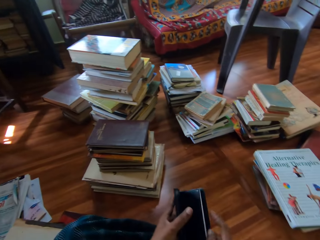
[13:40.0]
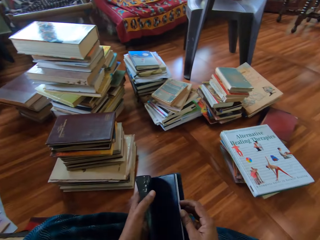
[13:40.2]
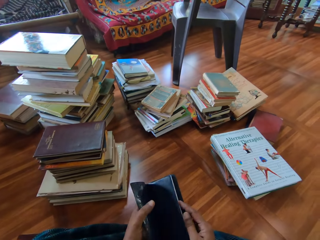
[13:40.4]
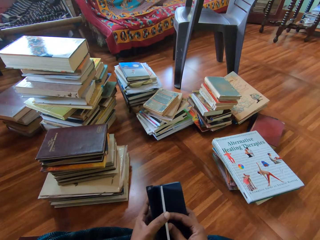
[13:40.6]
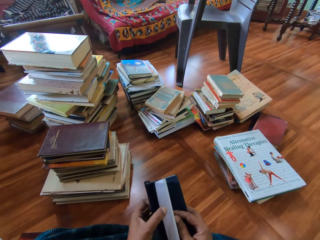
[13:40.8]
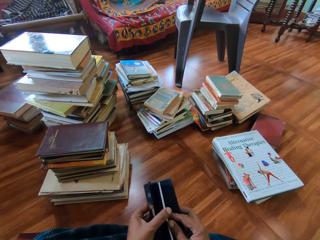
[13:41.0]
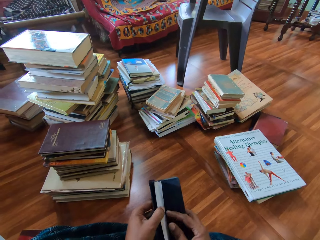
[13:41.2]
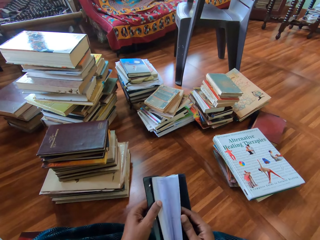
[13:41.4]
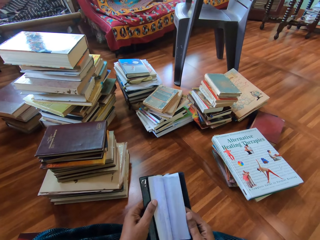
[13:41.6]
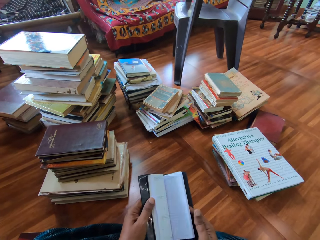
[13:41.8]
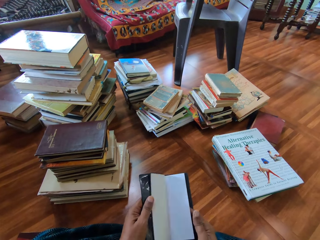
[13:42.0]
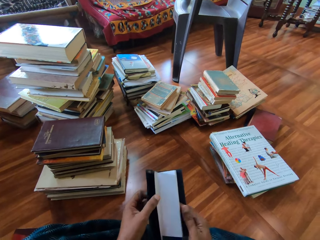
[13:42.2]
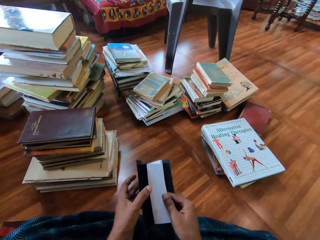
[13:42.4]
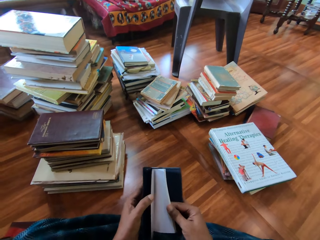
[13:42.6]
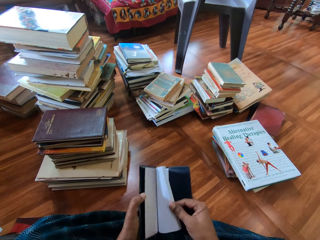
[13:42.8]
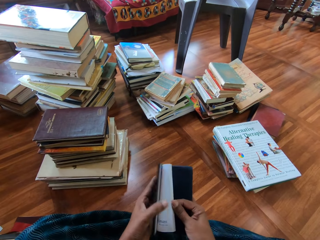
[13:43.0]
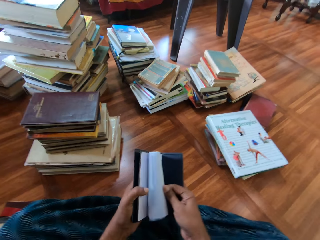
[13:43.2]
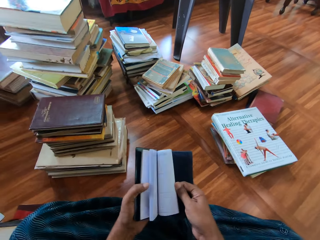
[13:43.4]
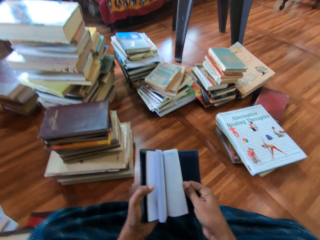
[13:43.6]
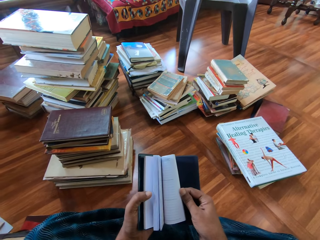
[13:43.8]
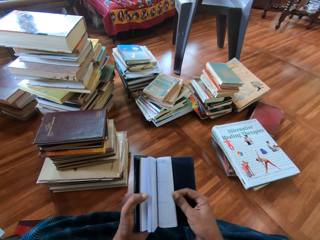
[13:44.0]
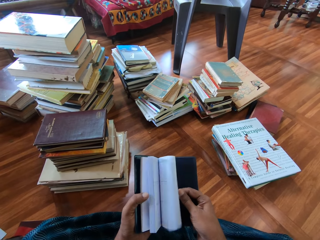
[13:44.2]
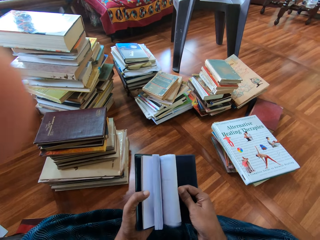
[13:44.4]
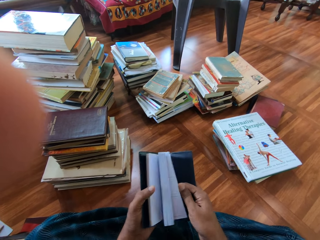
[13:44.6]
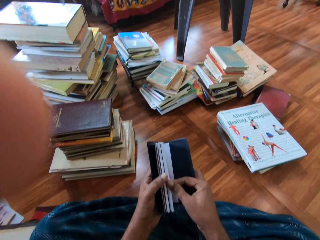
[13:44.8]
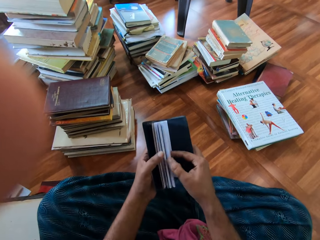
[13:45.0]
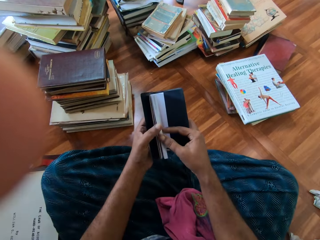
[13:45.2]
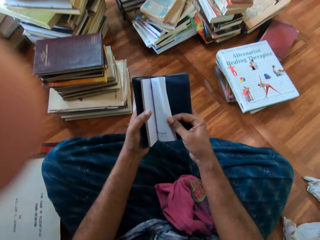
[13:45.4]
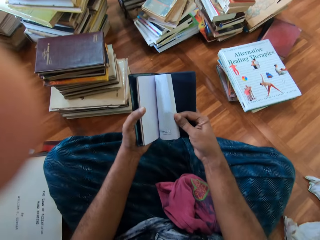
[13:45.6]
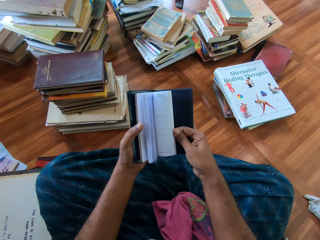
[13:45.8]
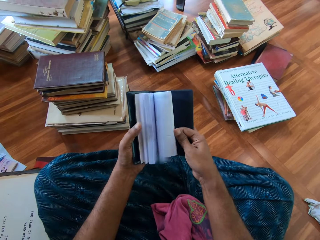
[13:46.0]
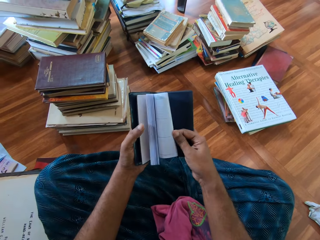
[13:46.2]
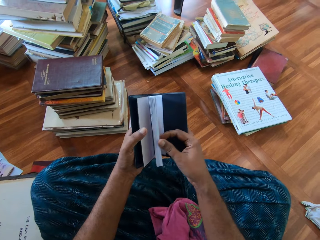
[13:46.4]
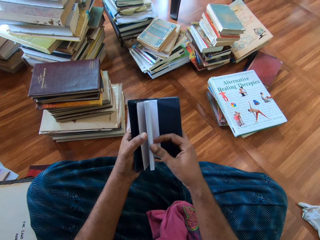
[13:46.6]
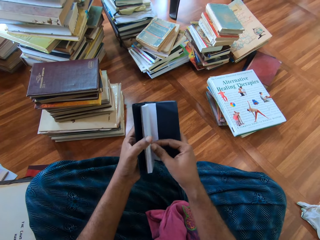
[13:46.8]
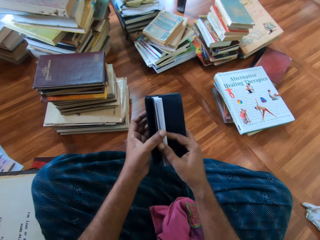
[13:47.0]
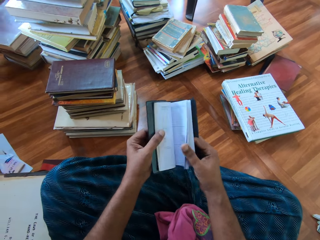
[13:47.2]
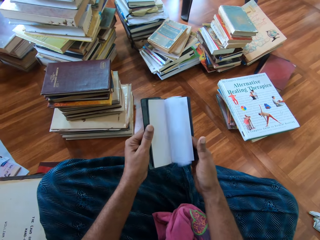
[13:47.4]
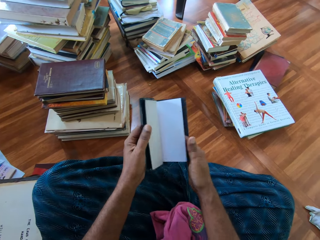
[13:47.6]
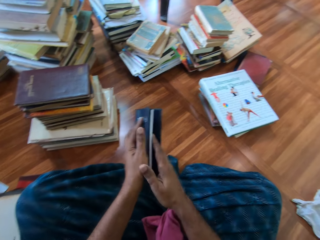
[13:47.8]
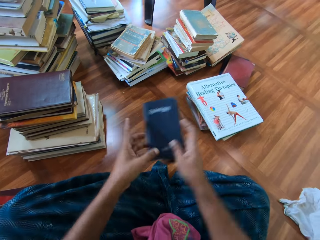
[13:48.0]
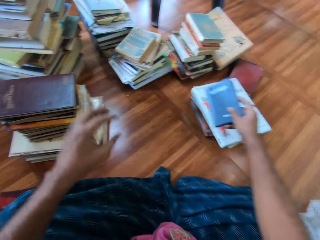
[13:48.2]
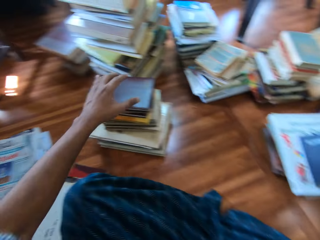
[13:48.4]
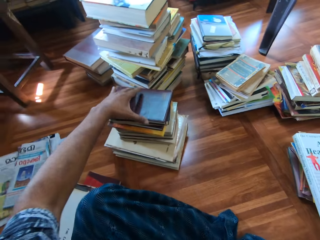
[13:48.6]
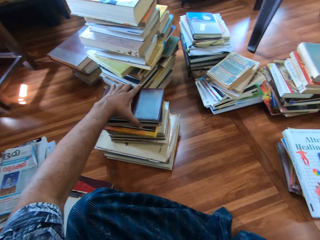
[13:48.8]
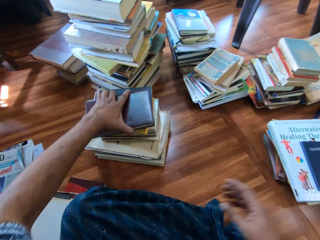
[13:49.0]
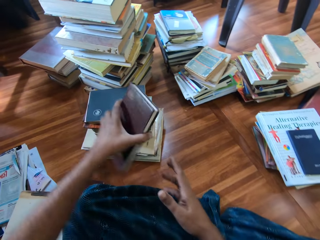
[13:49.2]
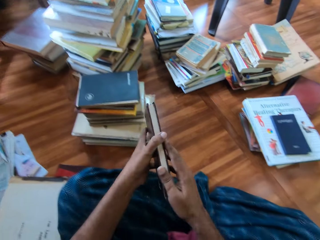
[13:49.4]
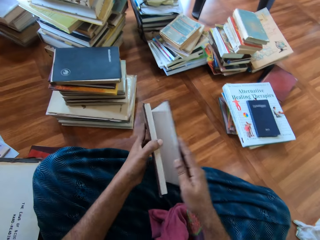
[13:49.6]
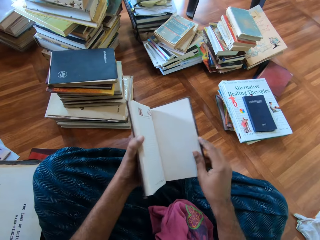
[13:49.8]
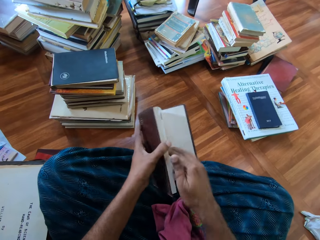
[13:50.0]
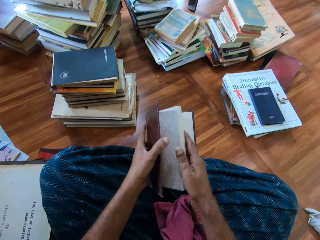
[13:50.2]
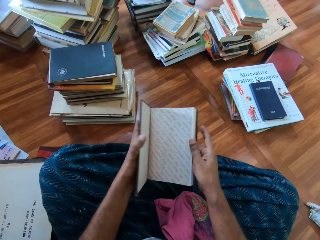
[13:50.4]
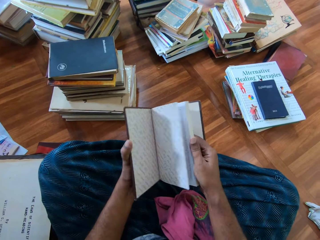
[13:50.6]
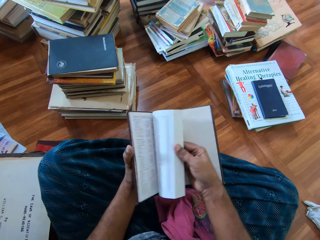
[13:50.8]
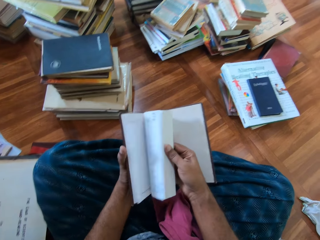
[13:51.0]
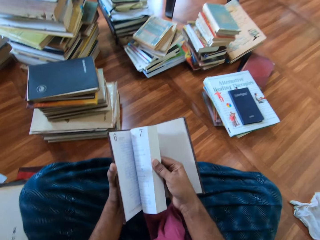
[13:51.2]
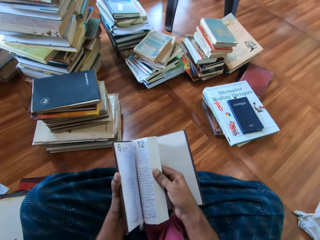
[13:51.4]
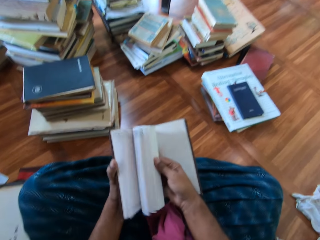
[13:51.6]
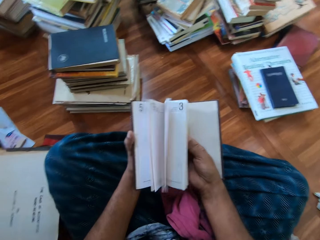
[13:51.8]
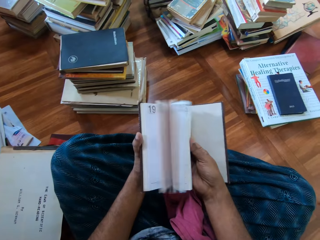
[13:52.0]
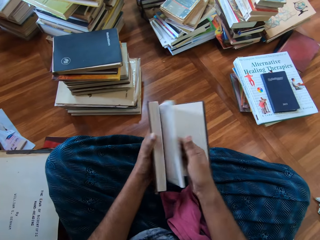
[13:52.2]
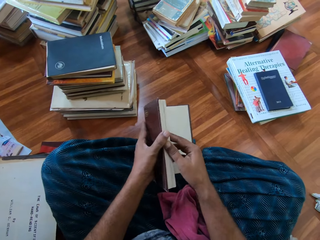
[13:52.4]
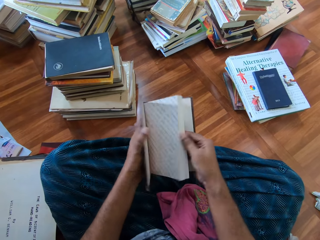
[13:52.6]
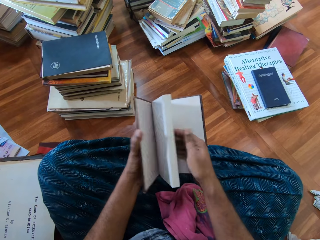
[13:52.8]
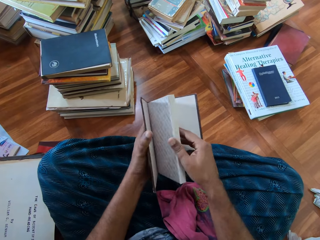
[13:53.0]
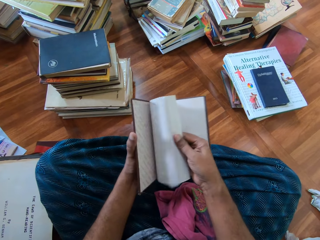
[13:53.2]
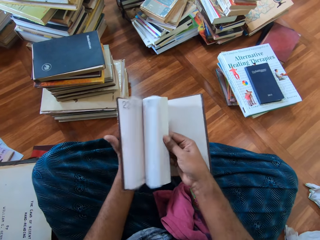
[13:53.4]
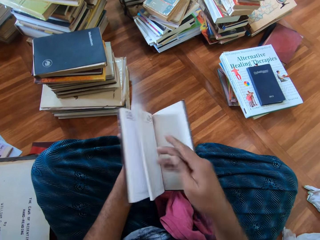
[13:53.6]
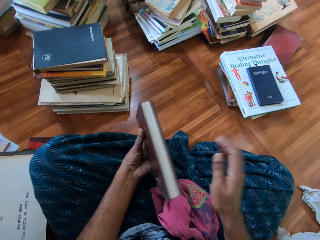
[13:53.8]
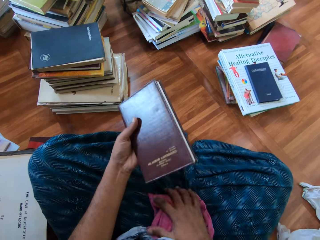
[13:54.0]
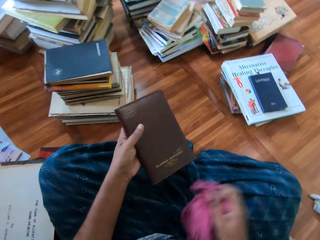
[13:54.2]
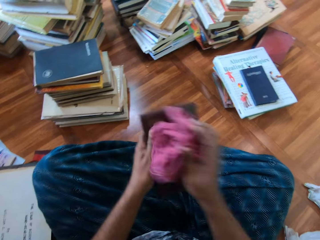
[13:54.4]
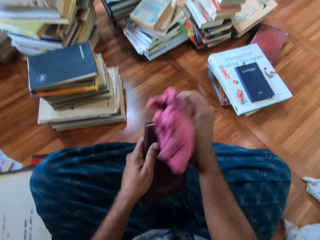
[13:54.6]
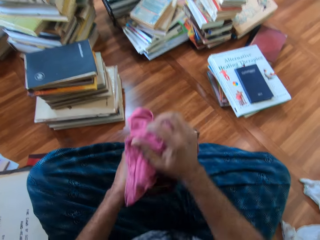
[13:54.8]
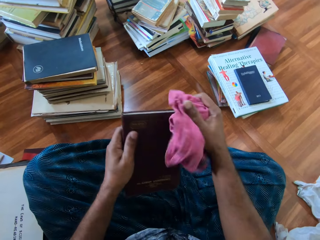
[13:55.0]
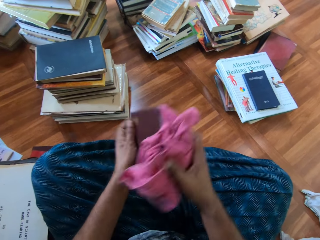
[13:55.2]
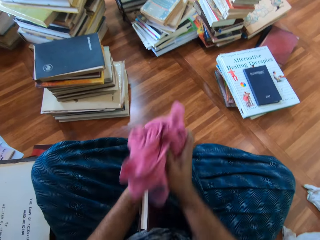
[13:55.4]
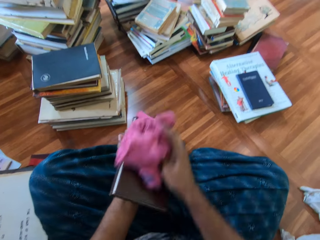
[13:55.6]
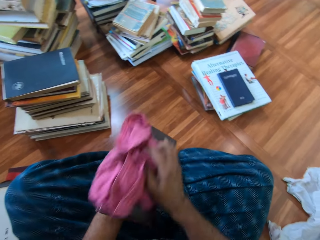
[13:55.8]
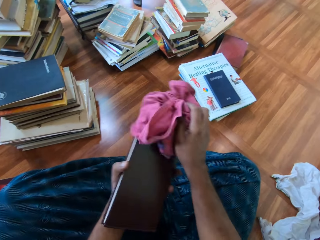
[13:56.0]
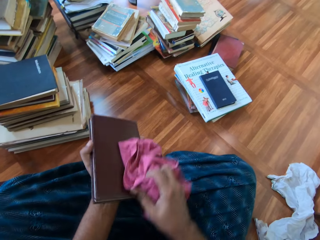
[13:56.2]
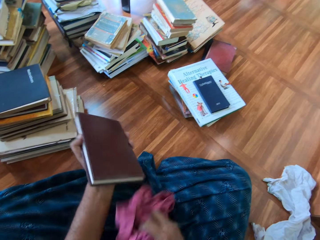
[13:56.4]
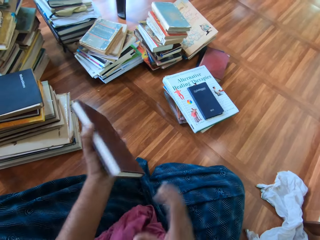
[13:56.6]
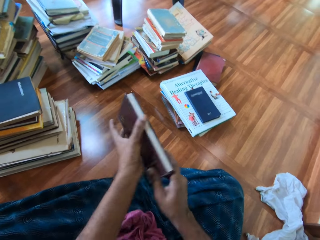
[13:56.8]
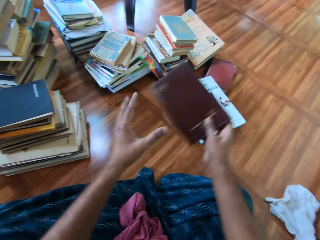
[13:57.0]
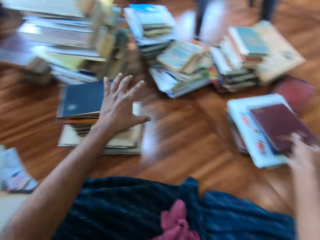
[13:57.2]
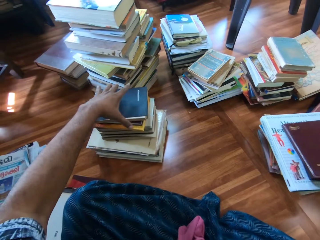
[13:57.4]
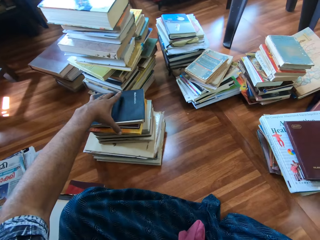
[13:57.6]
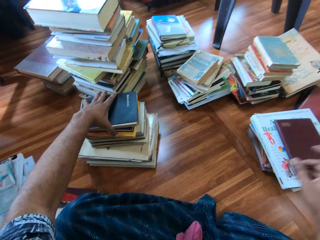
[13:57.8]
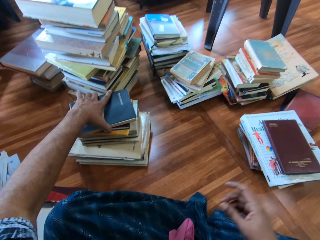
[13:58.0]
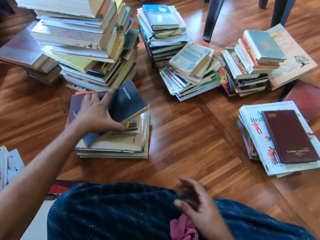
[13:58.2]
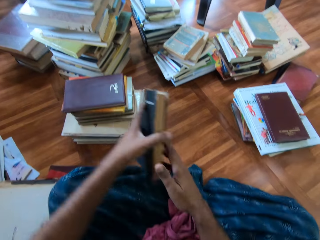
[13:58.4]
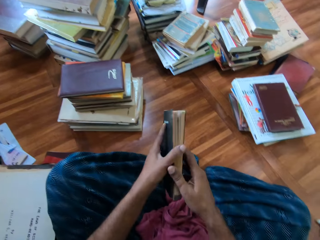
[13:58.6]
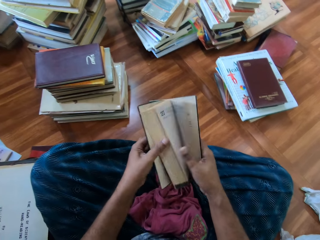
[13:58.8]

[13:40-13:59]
The camera wearer holds the book in his left hand with his right hand. He opens the book pages. A woman speaks to the camera wearer. The camera wearer flips through the pages of the book in both hands with his left hand. He flips through the pages of the book in both hands with his right hand. The woman touches the camera wearer's camera with her left hand. The camera wearer closes the book. He drops the book on the book on the floor with his right hand. He picks up a book from the pile of books with his left hand. He opens the book. He holds the book with both hands. He flips through the book with both hands. He picks up the rag on his lap with his right hand. He cleans the book with the rag in his right hand. He drops the rag on his lap with his right hand. He switches the book to the other hand. He drops the book on the book on the floor with his right hand. He picks up a towel. He picks up a book from the pile of books with his left hand.

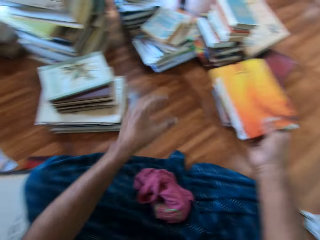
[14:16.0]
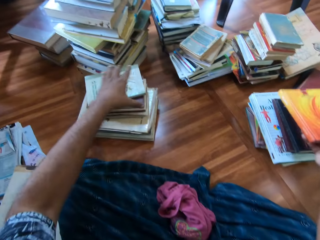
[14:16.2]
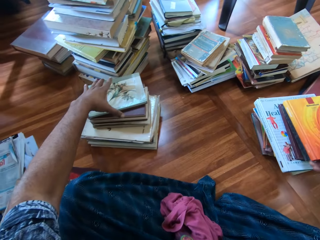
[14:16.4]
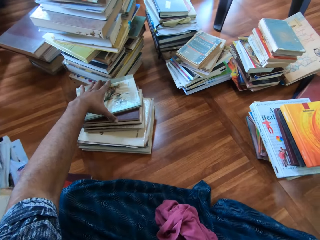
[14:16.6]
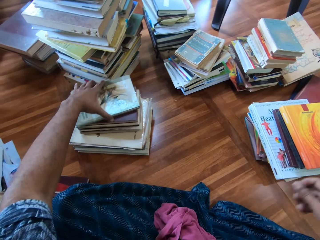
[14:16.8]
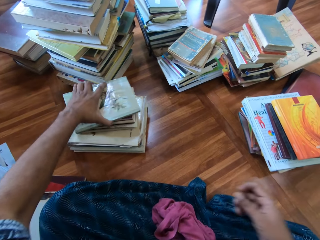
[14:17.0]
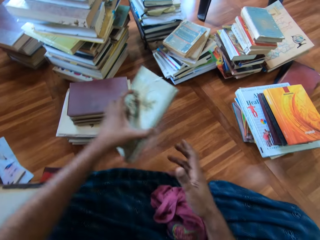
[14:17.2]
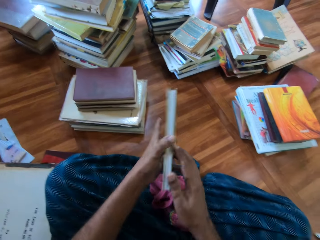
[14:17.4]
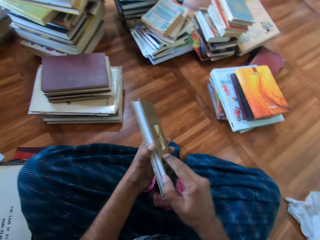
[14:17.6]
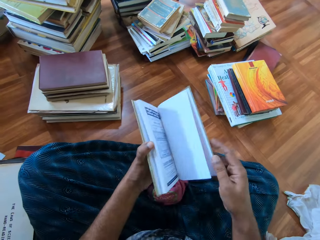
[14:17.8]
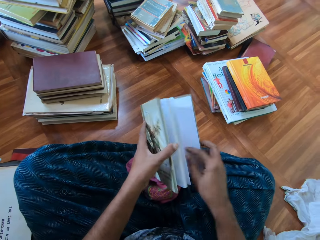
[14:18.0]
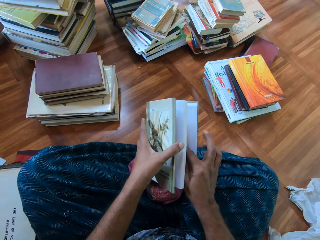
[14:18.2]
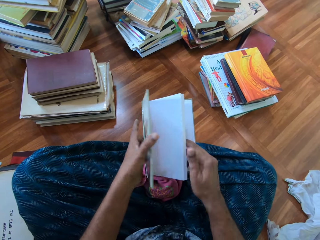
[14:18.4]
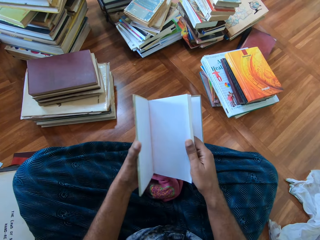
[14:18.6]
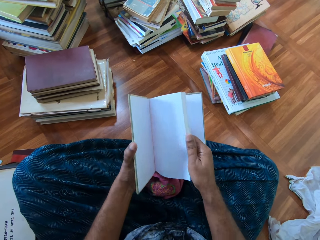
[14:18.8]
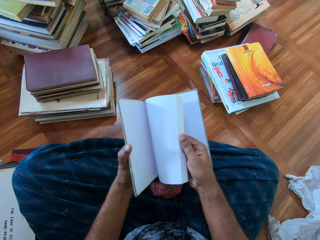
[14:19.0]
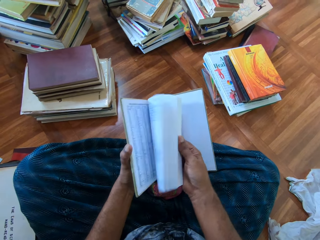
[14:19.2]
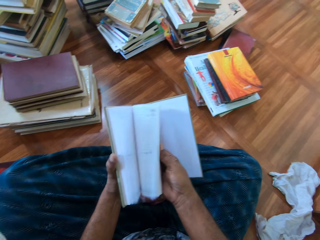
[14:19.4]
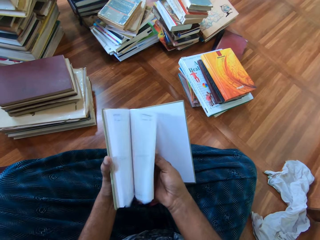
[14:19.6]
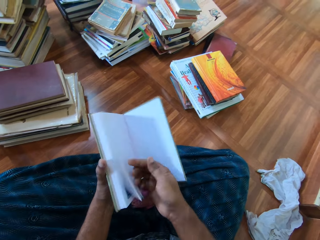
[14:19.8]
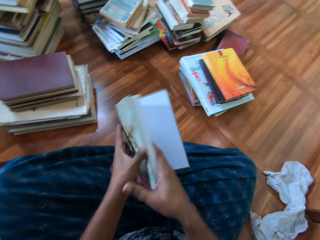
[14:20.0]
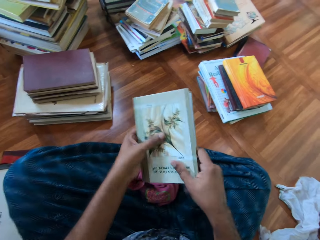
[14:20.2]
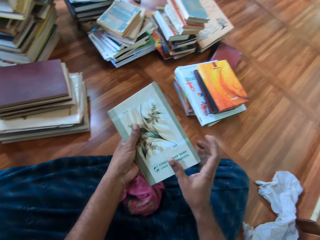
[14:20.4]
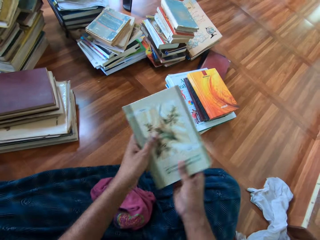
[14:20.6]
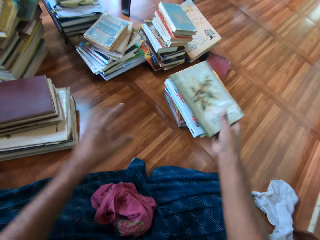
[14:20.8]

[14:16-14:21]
The camera wearer puts the towel on the skirt. He switches the book to the other hand. He drops the book on the book on the floor with his right hand. He picks up a book from the pile of books with his left hand. He opens the book cover with his right hand. He holds the book with both hands. He flips through the book with both hands. He closes the book.
